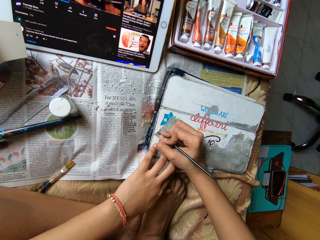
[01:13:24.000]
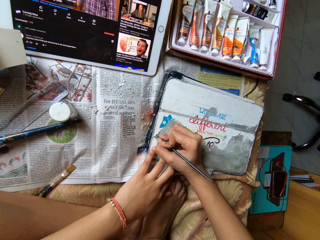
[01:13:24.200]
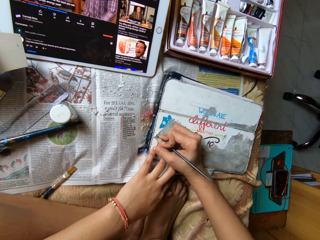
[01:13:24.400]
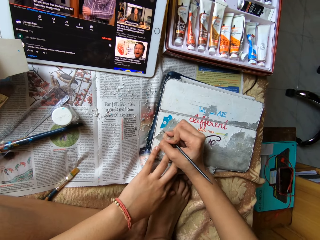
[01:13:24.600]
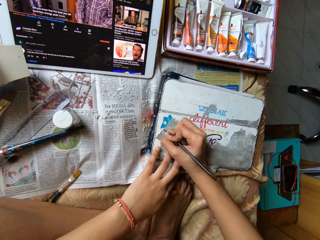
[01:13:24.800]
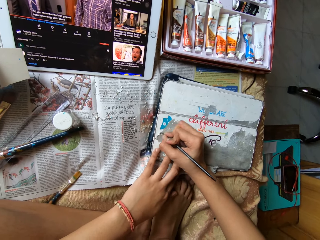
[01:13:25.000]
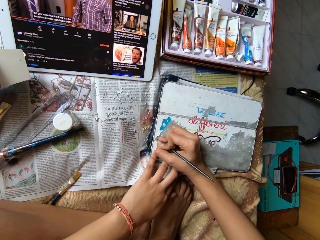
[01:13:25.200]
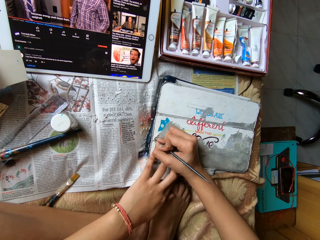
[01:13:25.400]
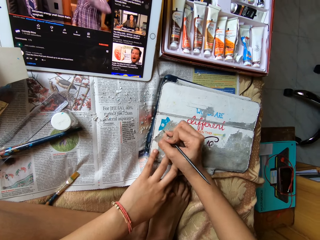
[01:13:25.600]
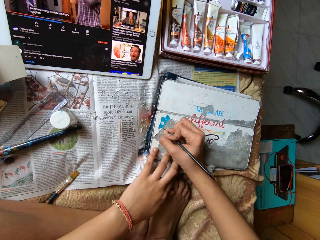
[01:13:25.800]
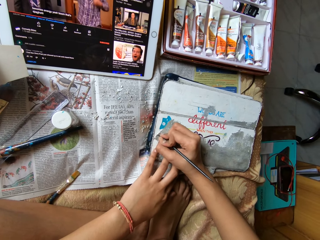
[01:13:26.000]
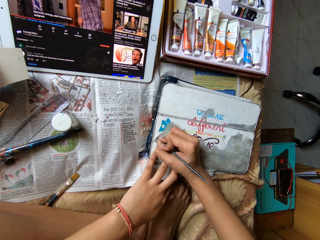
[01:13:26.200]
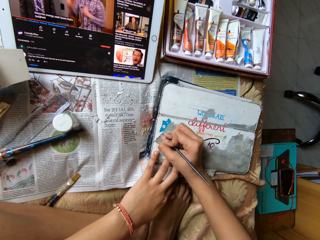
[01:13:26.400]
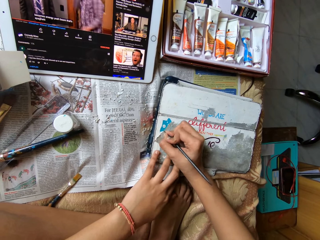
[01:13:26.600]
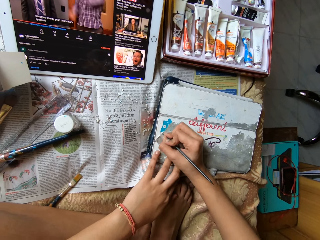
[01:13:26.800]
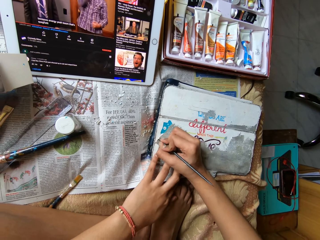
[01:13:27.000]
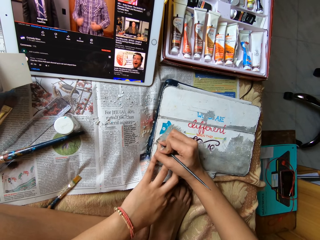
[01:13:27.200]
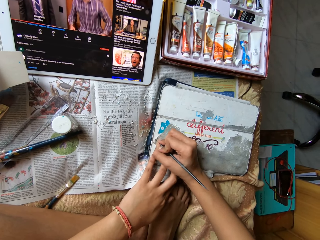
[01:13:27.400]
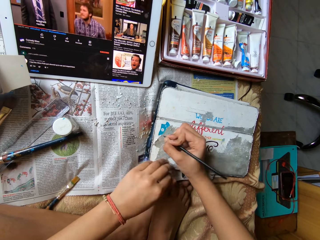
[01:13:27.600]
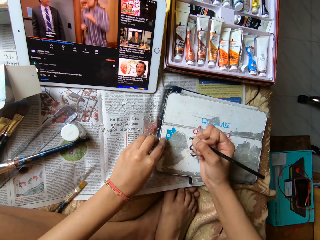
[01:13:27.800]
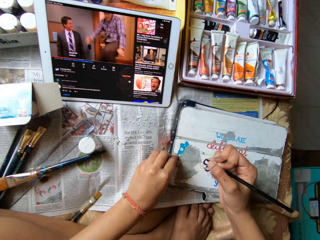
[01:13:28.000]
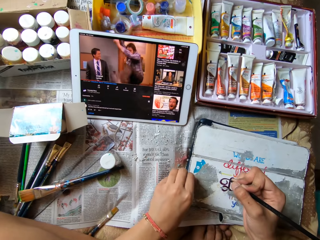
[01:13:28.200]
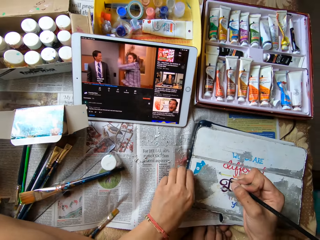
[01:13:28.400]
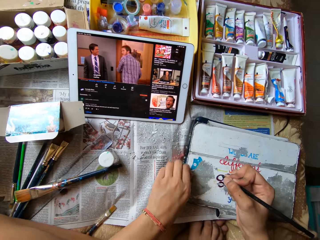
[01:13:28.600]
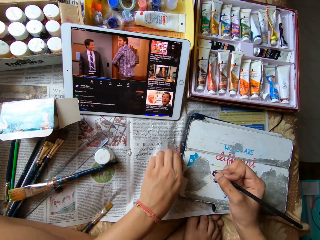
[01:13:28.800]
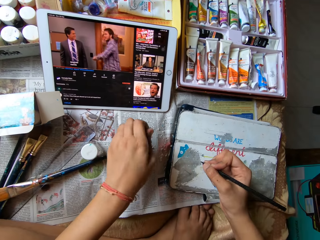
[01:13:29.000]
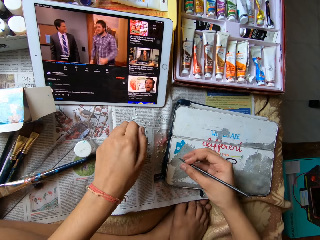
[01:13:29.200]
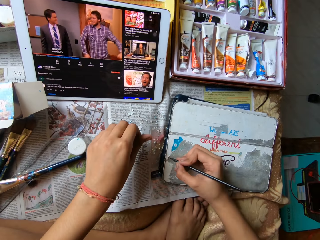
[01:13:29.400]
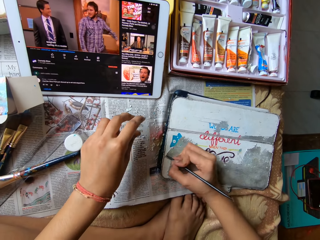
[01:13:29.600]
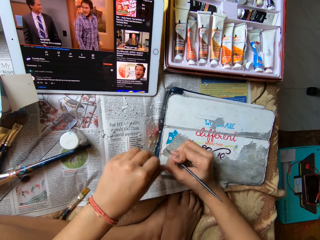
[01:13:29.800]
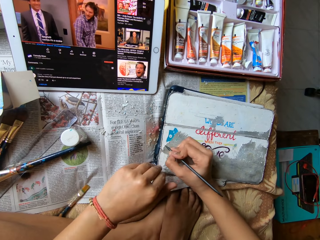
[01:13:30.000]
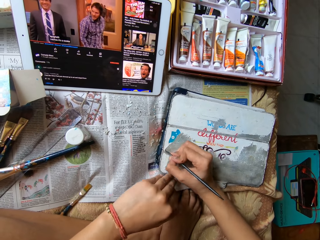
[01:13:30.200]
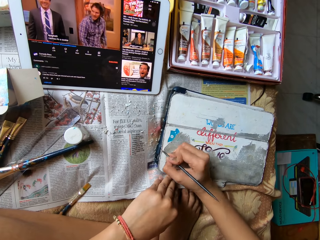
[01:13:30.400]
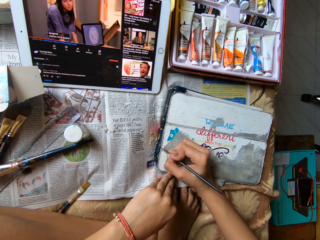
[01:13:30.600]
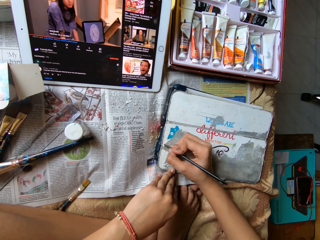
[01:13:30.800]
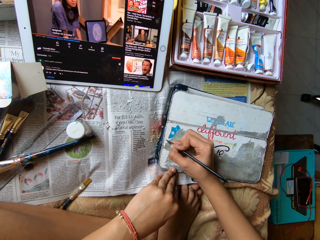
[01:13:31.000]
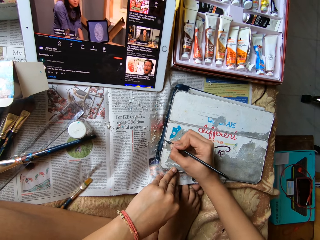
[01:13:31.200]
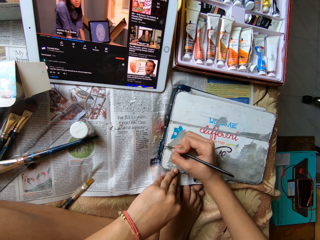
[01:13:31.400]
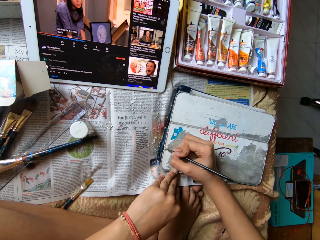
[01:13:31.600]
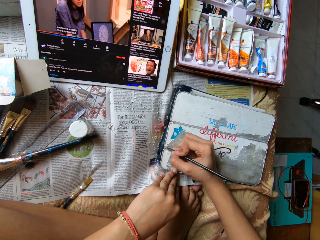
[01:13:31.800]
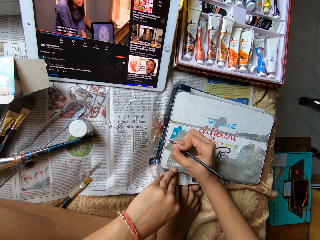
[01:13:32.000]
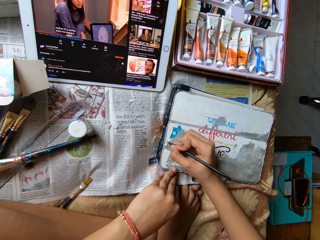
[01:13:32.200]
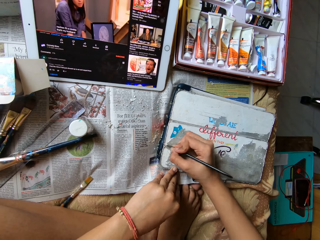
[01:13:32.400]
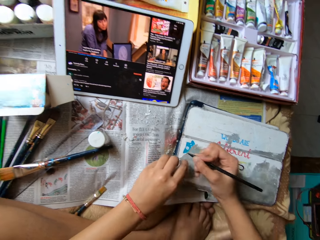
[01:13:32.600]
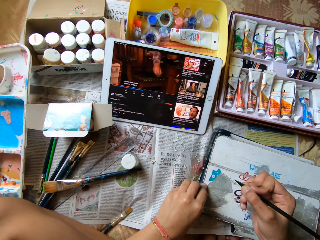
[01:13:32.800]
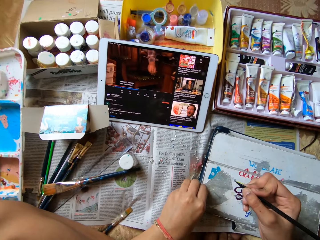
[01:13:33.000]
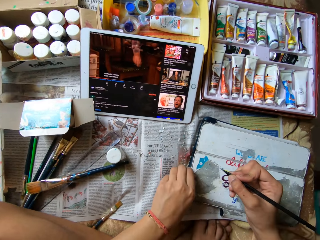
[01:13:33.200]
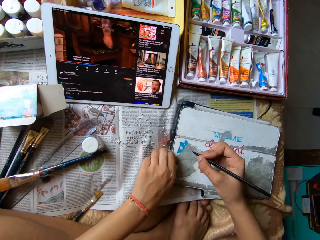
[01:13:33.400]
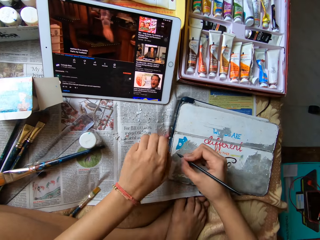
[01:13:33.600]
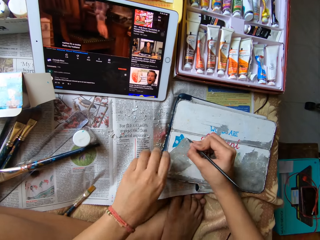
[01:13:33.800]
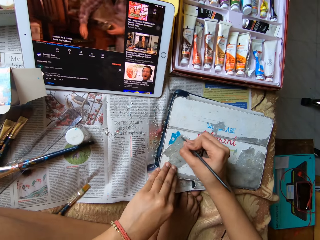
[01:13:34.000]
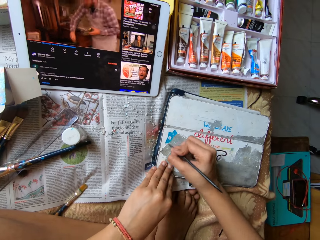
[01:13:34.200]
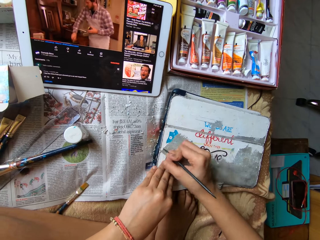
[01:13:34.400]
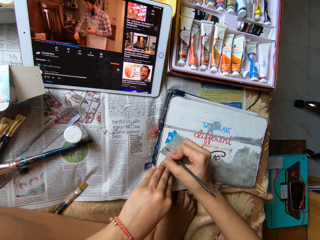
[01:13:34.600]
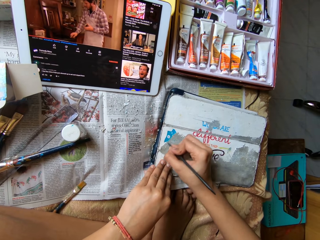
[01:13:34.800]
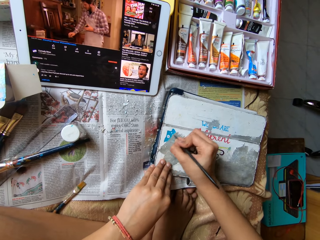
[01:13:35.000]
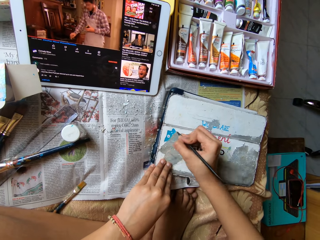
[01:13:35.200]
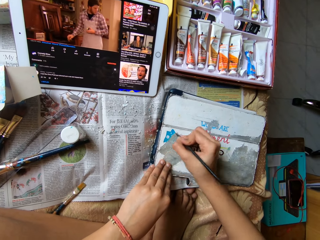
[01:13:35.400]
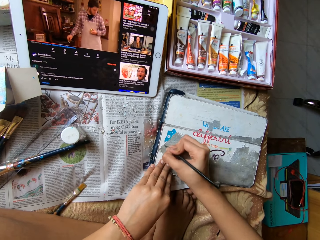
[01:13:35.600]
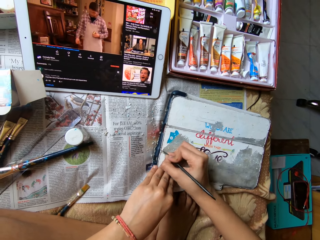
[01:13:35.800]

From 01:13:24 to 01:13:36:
The camera wearer peels paper residue off the tablet case cover with her left hand. She scrapes paper residue off the tablet case cover with the modelling tool in her right hand. She peels paper residue off the tablet case cover with her left hand. She scrapes paper residue off the tablet case cover with the modelling tool in her right hand. She places her left hand on the tablet case cover.

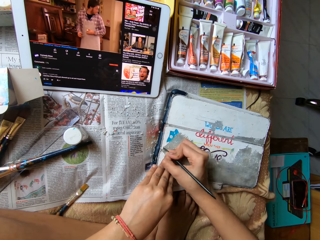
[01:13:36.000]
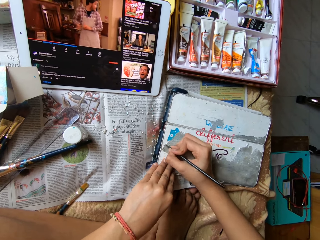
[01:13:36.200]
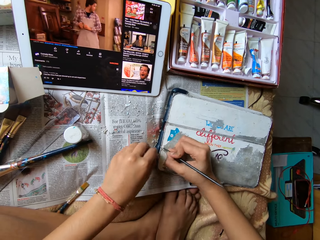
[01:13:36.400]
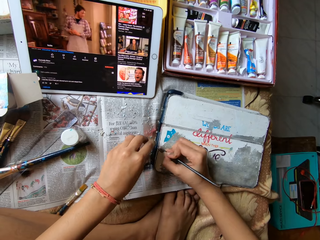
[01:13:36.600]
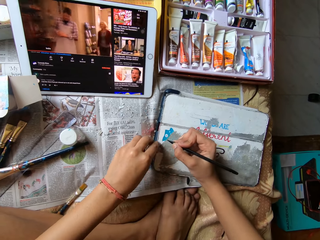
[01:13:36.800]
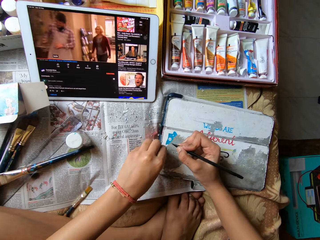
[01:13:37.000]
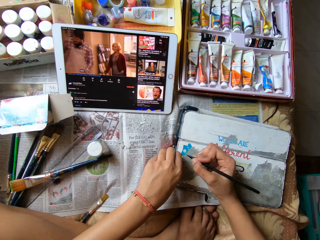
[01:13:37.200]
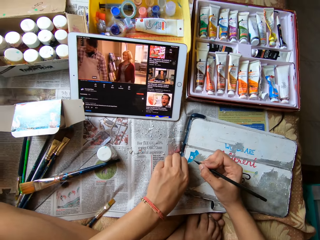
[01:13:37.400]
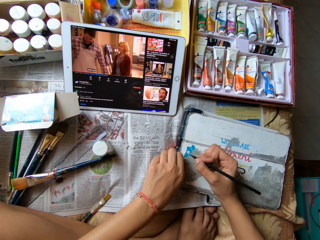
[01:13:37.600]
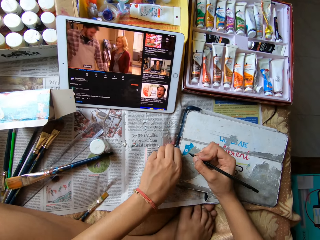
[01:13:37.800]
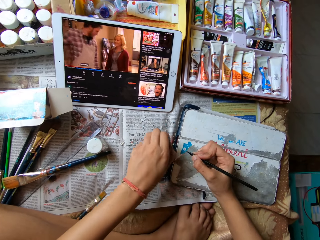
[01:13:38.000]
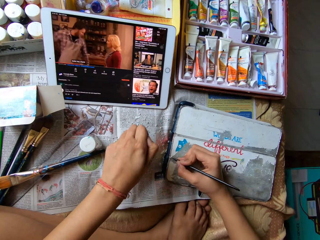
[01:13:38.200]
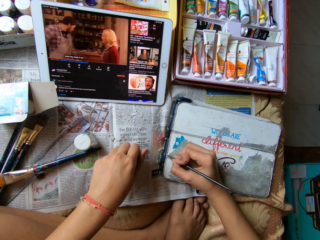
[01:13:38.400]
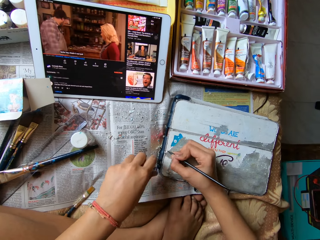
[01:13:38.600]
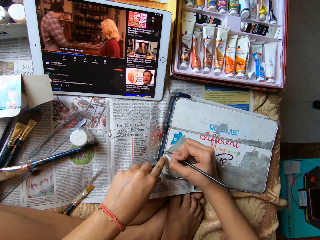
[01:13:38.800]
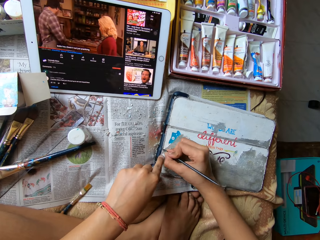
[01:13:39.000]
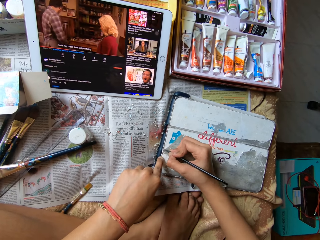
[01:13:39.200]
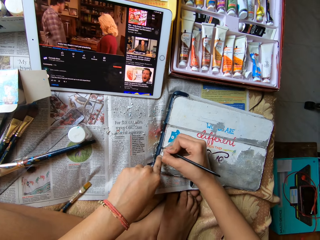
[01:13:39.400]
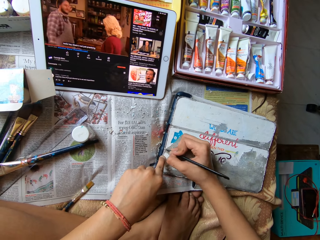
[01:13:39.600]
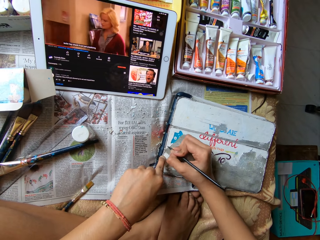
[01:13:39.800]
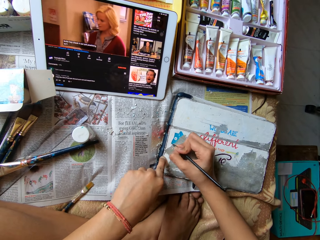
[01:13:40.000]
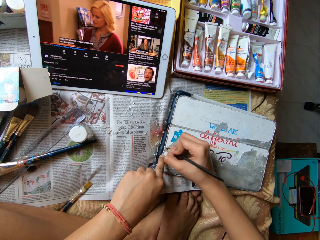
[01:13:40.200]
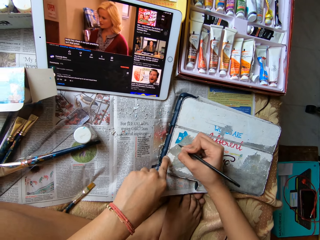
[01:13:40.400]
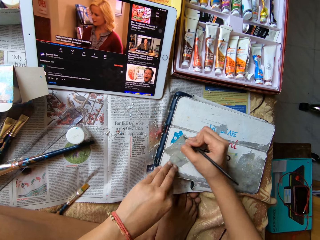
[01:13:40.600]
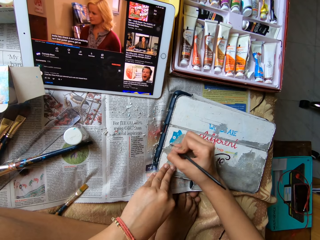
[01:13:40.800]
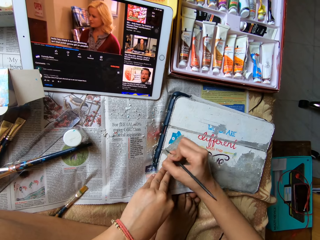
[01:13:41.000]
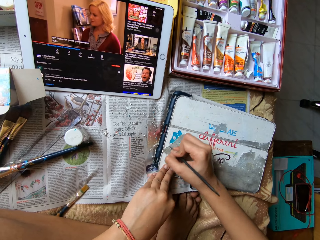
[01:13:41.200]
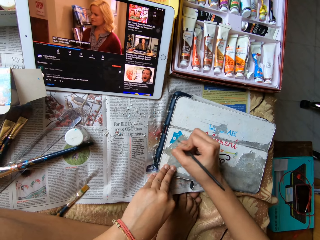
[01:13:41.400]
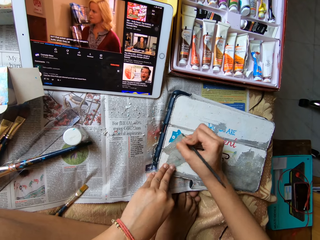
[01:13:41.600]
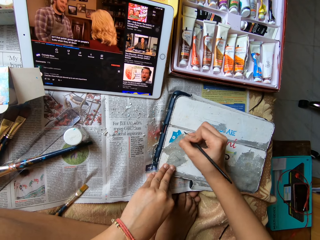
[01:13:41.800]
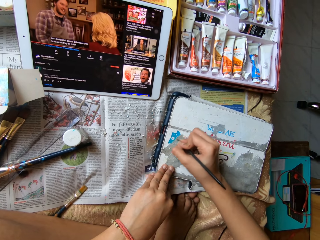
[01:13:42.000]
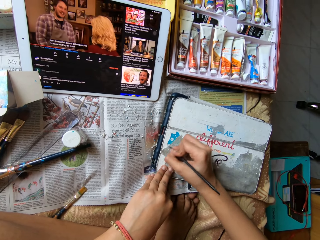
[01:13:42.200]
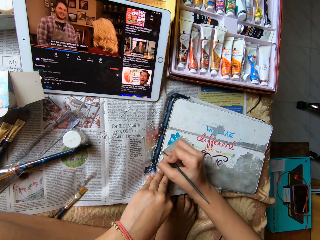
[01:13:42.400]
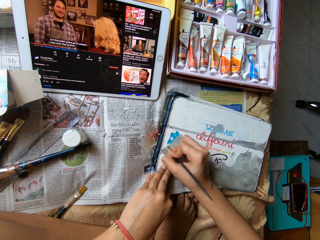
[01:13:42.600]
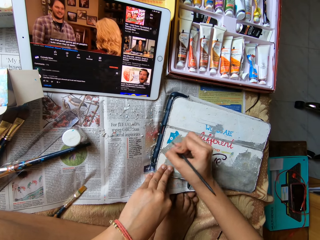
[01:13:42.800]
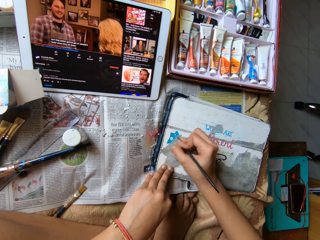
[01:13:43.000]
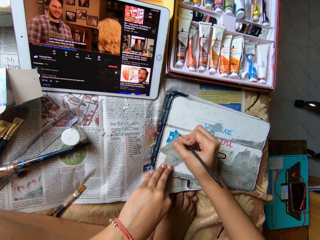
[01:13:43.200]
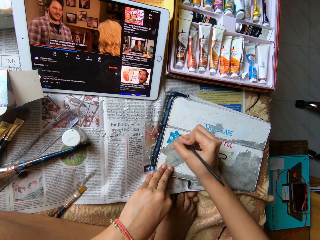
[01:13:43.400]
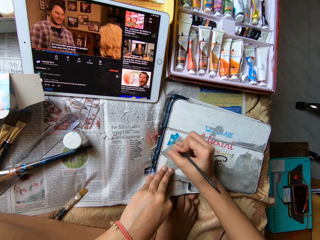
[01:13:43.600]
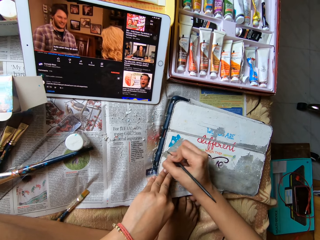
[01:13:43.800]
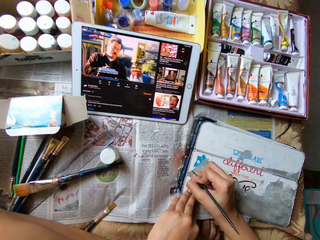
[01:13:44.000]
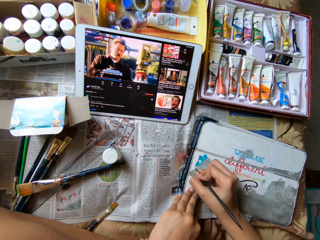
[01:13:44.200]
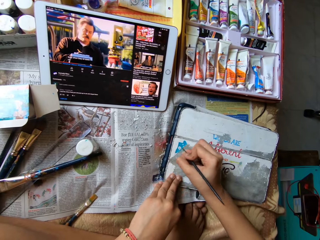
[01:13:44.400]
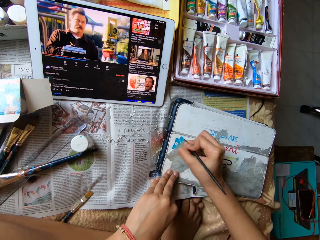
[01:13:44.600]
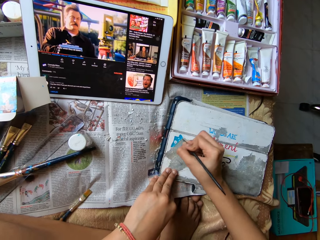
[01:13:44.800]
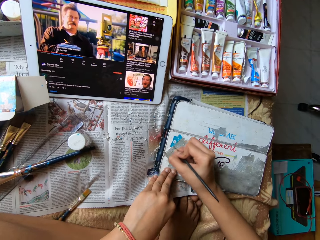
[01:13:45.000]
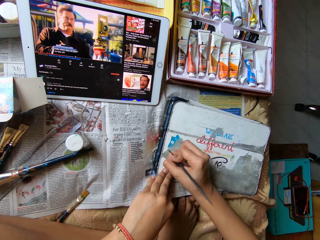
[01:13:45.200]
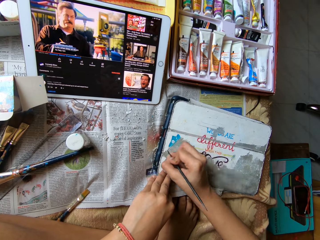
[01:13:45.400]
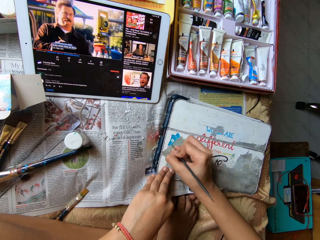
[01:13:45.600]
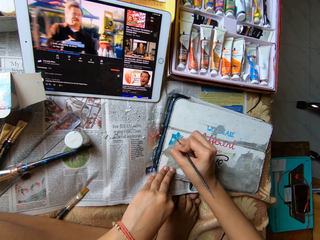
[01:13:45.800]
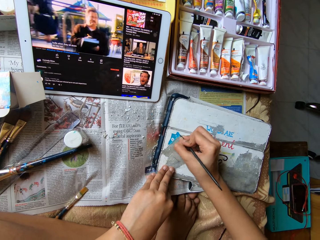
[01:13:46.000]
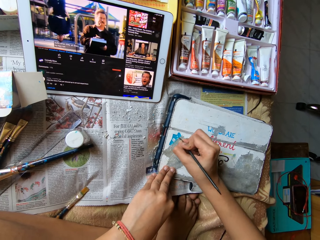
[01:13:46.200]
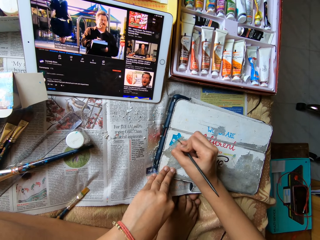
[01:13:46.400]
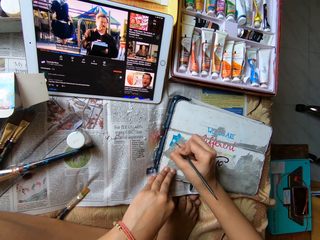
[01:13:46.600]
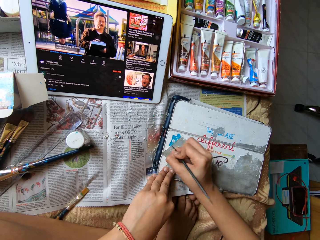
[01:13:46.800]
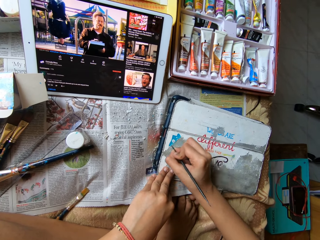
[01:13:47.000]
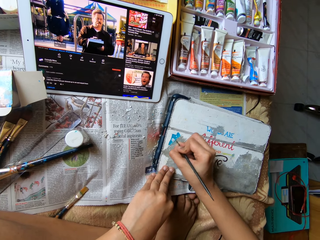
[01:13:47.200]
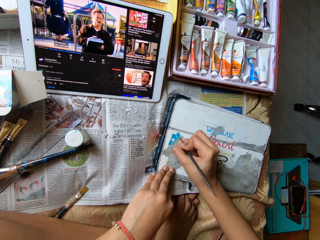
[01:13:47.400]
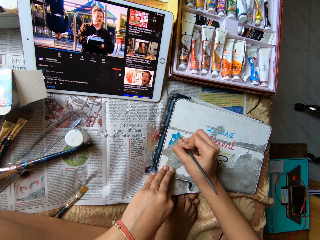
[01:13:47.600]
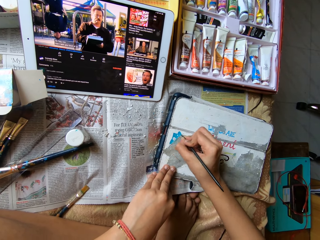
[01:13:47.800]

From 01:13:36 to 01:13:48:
The camera wearer peels paper residue off the tablet case cover with her left hand. She scrapes paper residue off the tablet case cover with the modelling tool in her right hand.
